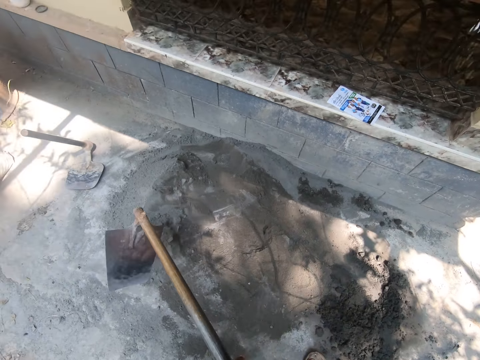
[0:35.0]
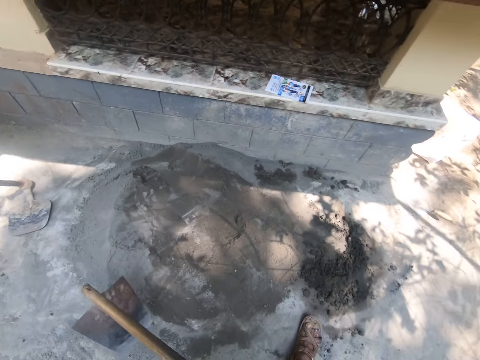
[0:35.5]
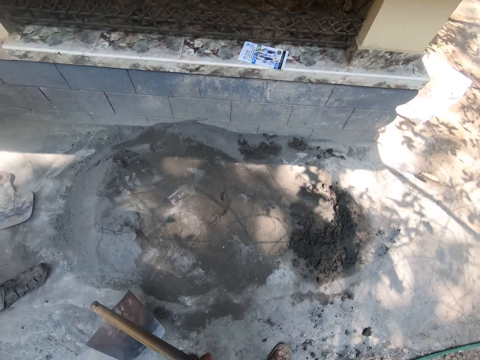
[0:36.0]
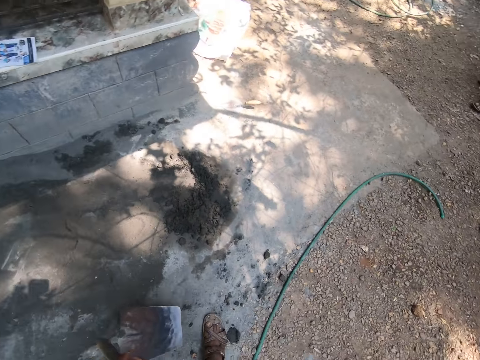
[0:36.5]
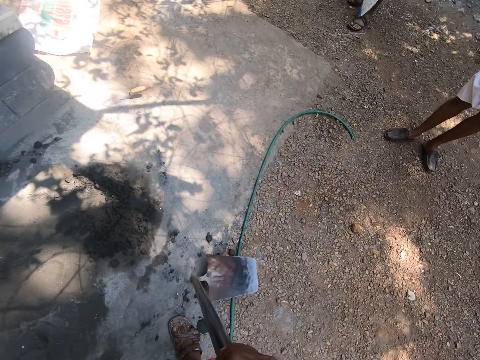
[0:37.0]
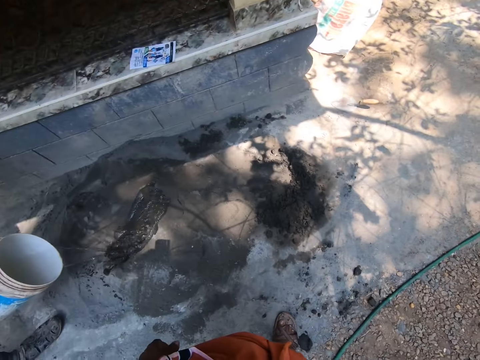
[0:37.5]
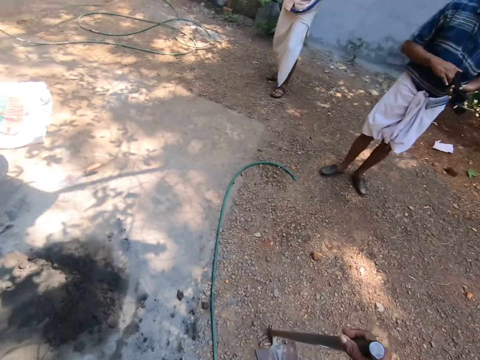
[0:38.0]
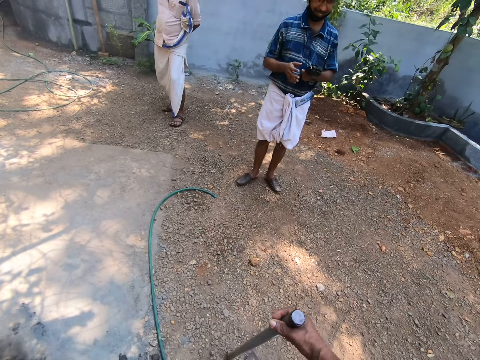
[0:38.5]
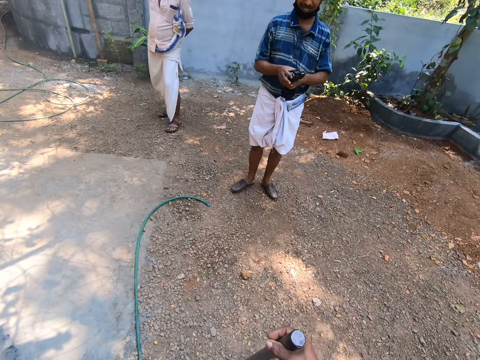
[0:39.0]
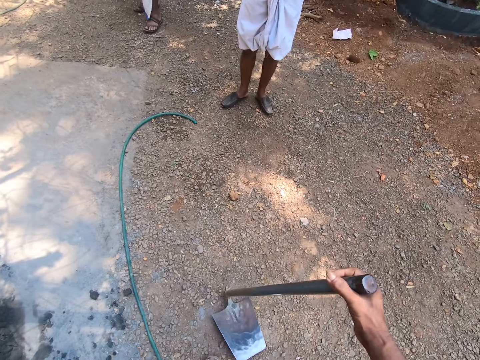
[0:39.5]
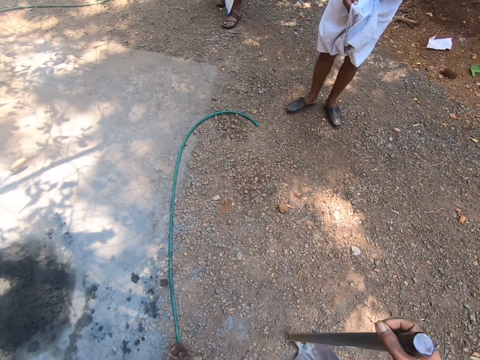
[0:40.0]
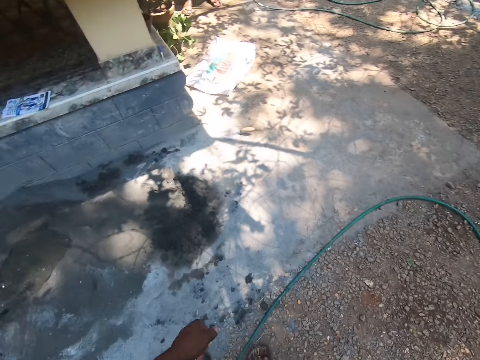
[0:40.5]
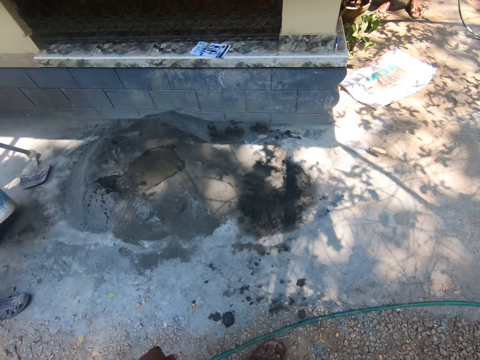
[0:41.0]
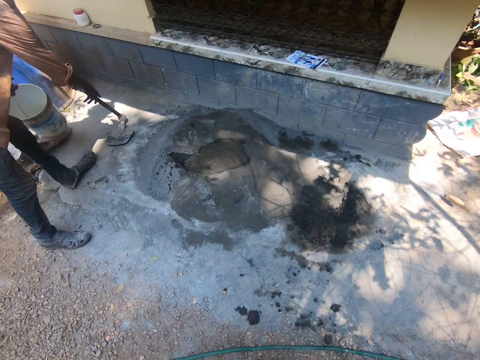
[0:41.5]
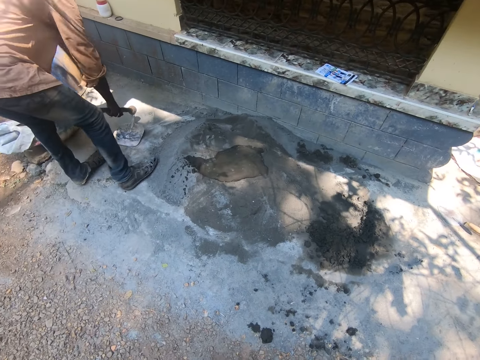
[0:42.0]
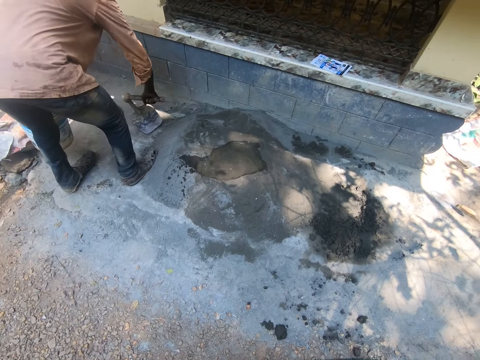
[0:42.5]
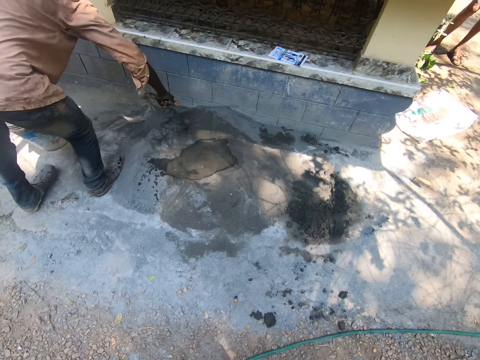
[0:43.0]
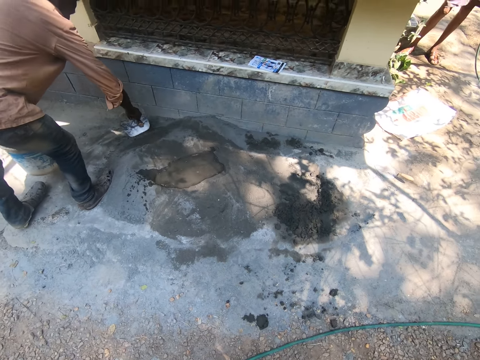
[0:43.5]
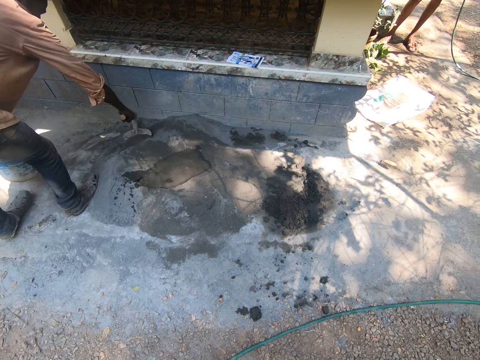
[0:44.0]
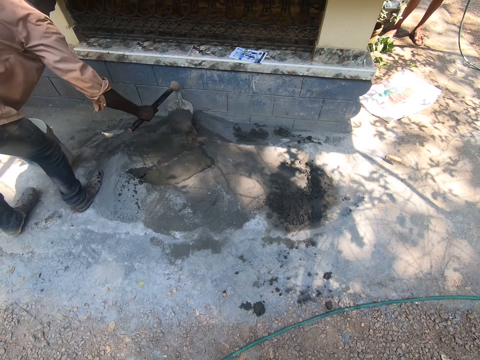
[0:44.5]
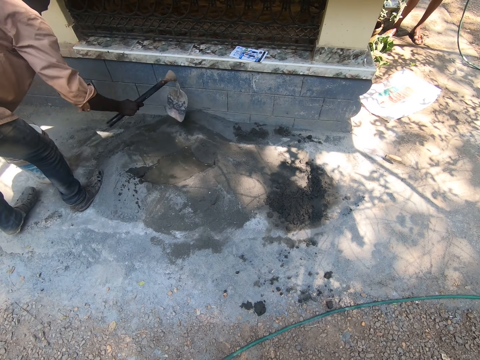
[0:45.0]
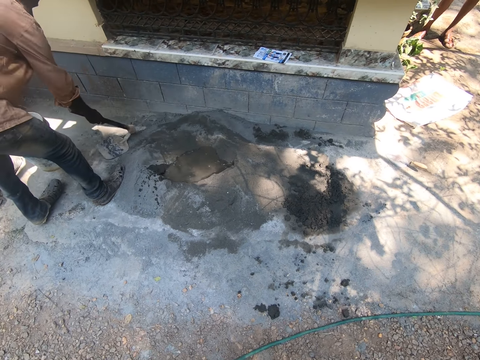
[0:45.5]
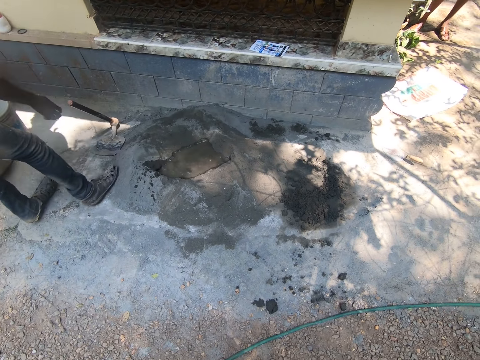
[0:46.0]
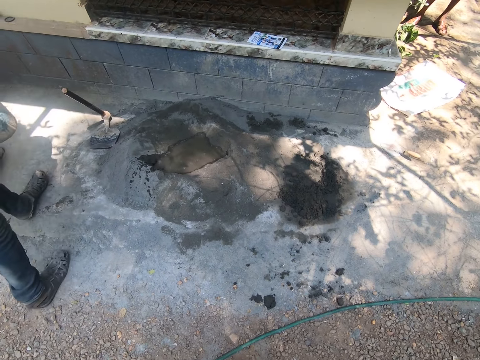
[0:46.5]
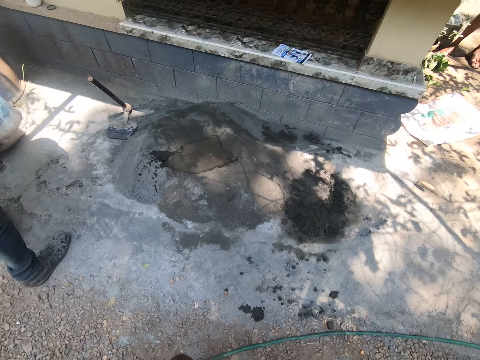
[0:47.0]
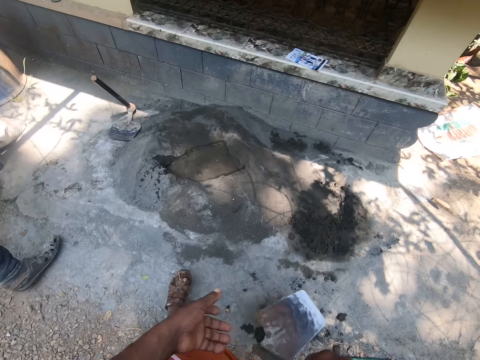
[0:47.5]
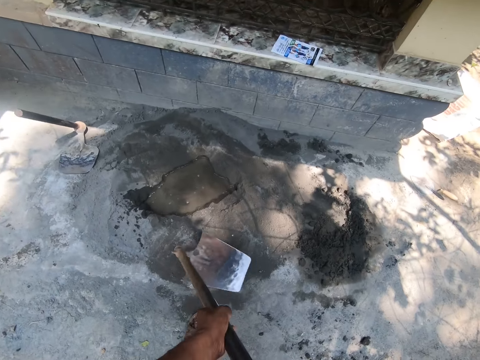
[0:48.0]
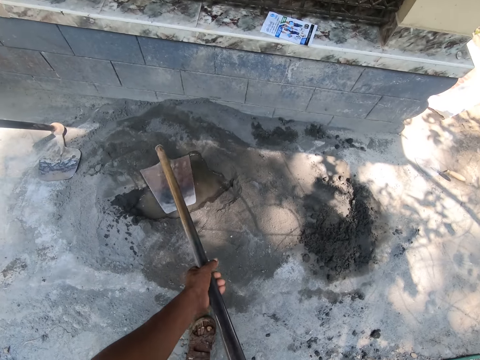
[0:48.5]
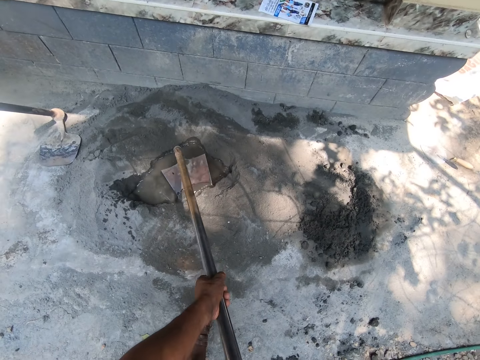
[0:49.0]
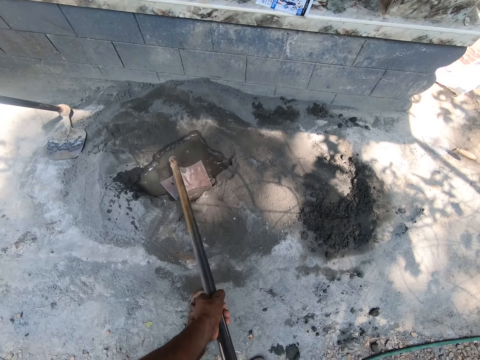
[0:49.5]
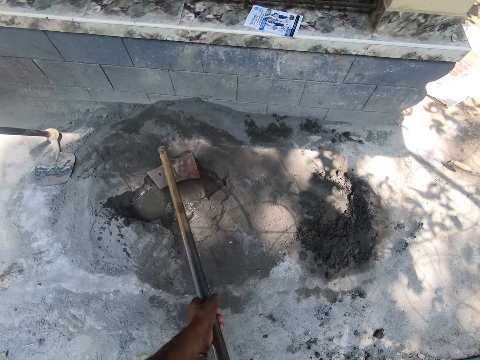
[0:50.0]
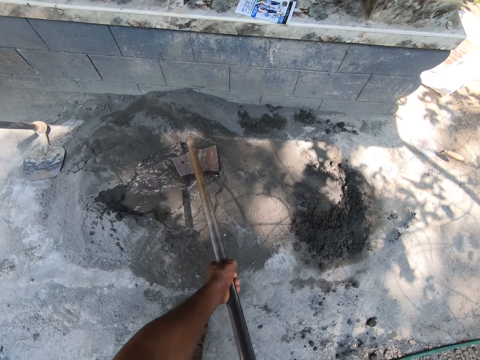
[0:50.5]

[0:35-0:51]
The camera wearer lifts the hoe or jembe from the mortar with both hands. The man pours water into the cement with a bucket in both hands. The camera wearer hits the hoe on the ground with his right hand. He walks in the area, looks around and places the jembe on the ground. The man prepares the mortar with a hoe in his right hand and places the jembe in the cement. The camera wearer drags the cement into the water. The man drops the hoe on the ground with his right hand. The camera wearer prepares the mortar with the hoe in both hands. He drags the cement into the water again.

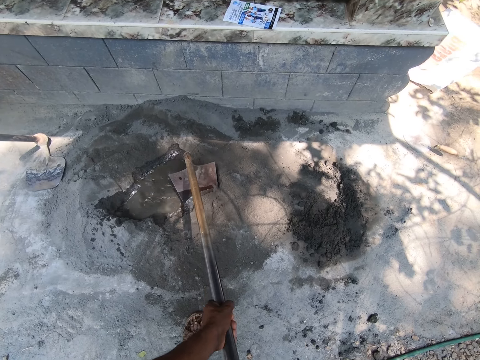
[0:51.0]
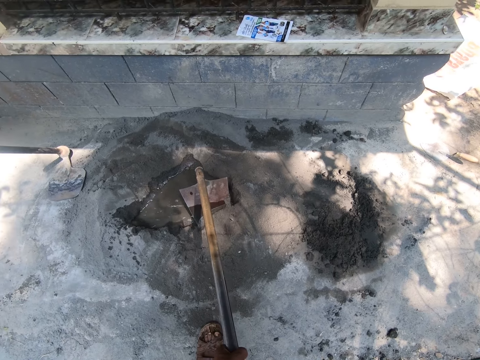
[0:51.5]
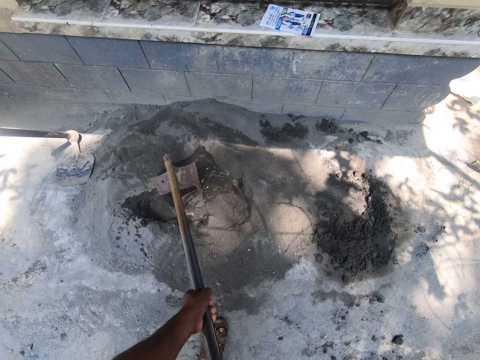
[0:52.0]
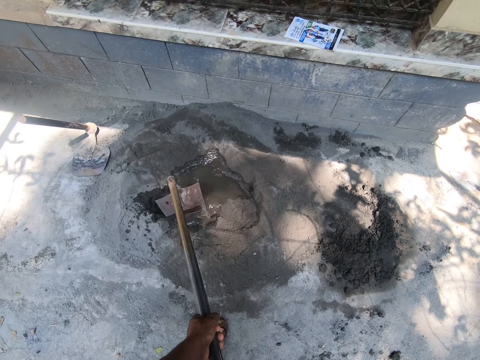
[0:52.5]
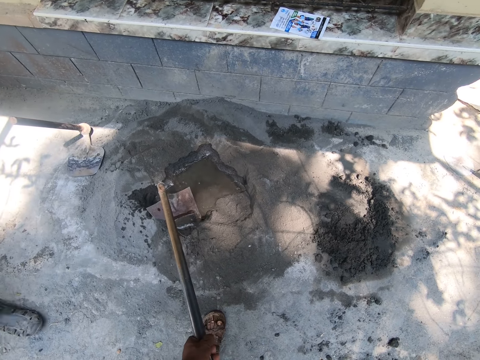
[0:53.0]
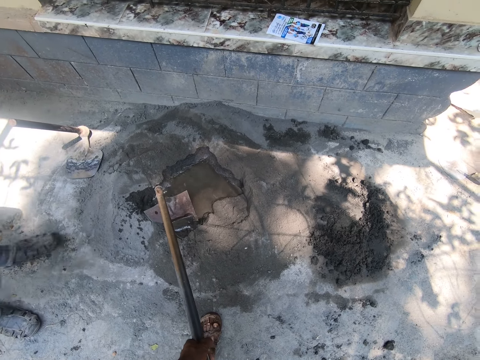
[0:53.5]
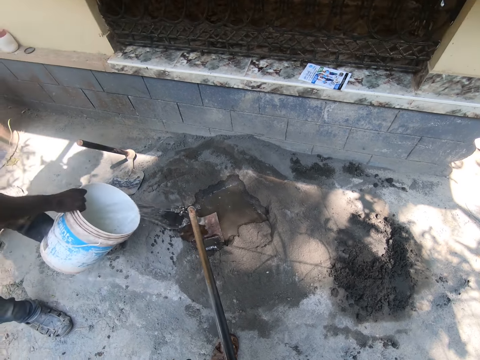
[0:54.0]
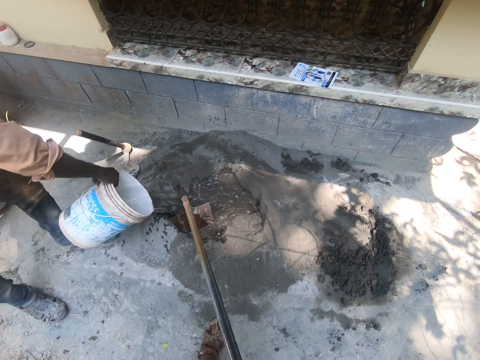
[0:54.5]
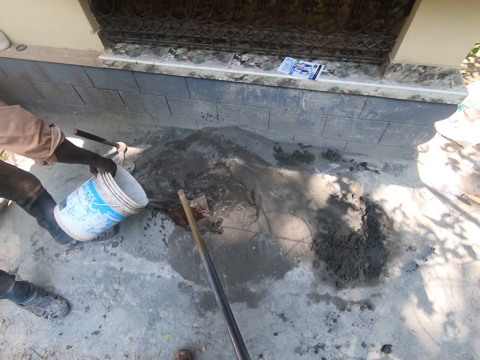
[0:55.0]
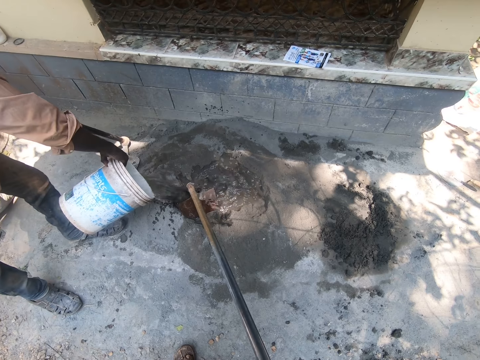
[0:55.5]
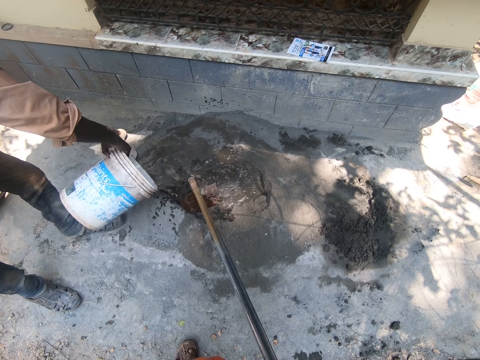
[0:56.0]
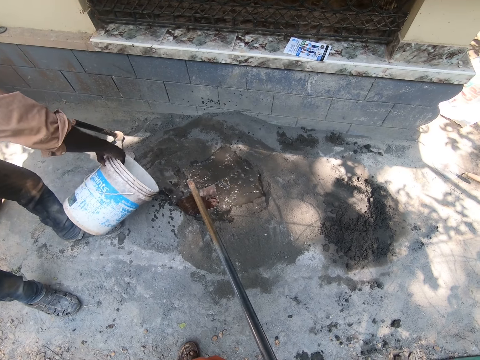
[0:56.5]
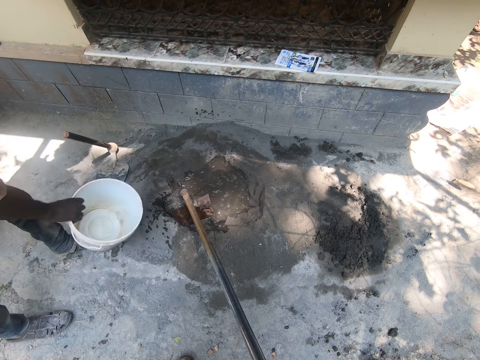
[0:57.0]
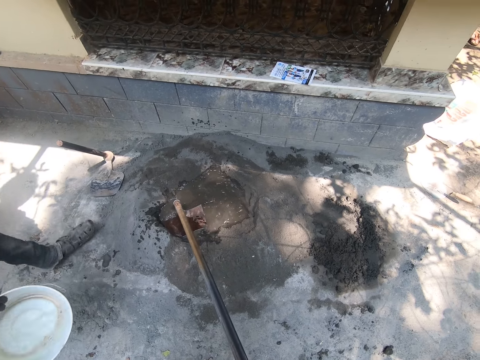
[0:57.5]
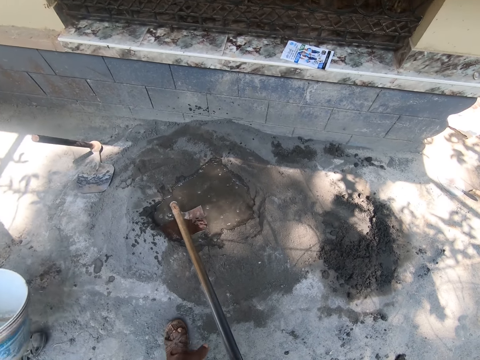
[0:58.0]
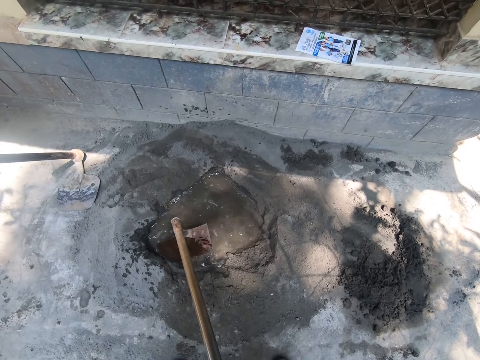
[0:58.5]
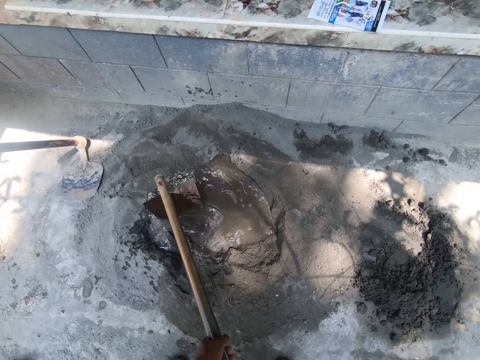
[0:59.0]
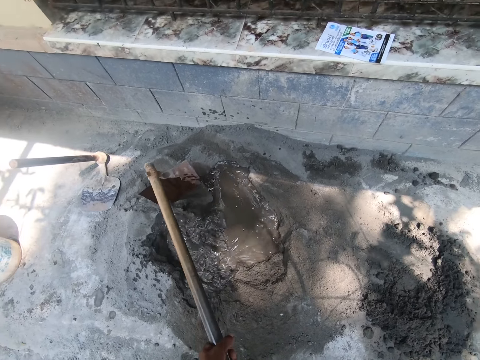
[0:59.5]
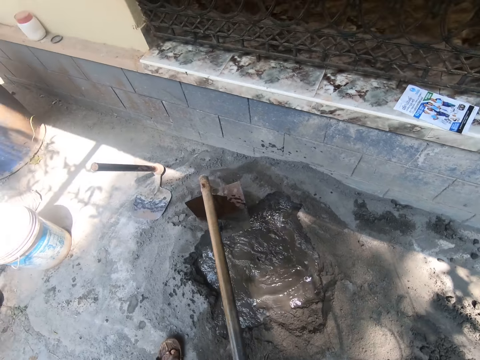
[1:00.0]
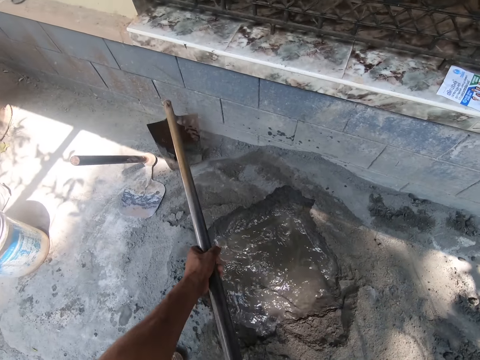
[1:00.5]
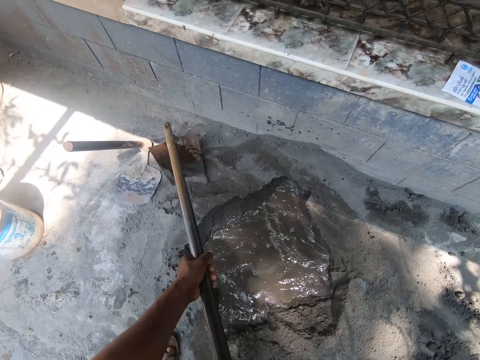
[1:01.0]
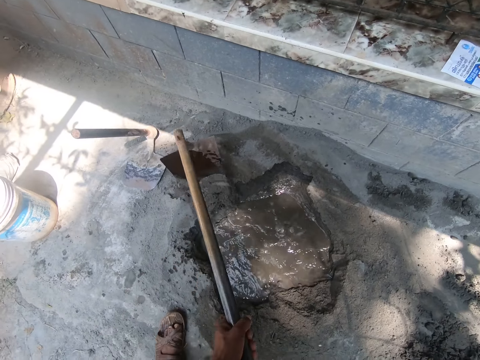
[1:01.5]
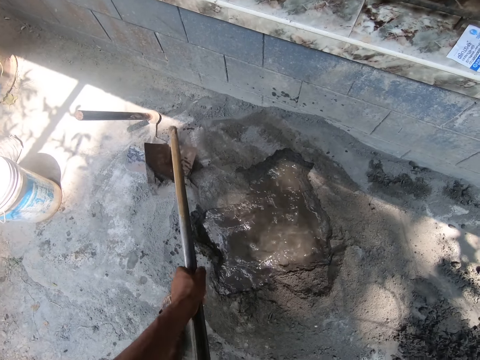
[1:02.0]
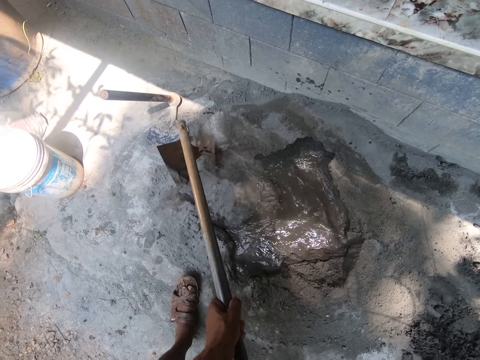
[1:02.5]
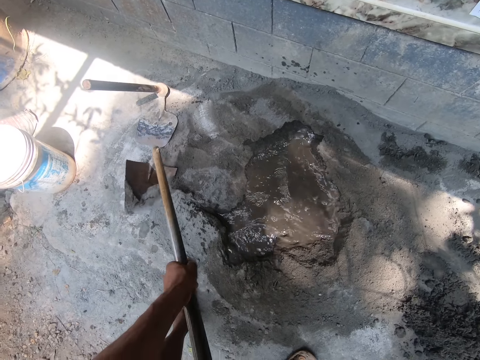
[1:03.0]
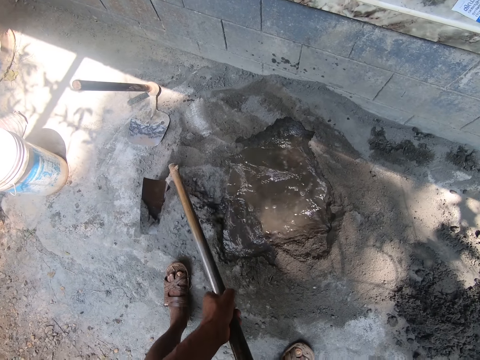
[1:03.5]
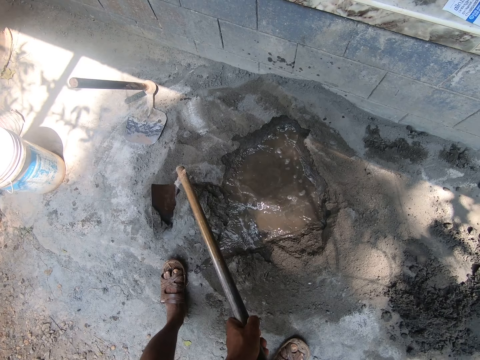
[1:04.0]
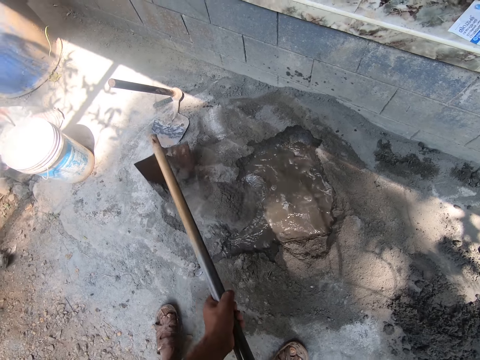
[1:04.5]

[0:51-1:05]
The camera wearer mixes the water with the cement. The man pours water into the mortar with the bucket in both hands. The camera wearer prepares the mortar with the hoe in both hands.
